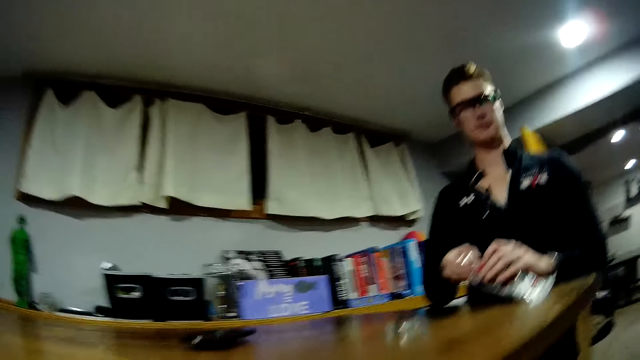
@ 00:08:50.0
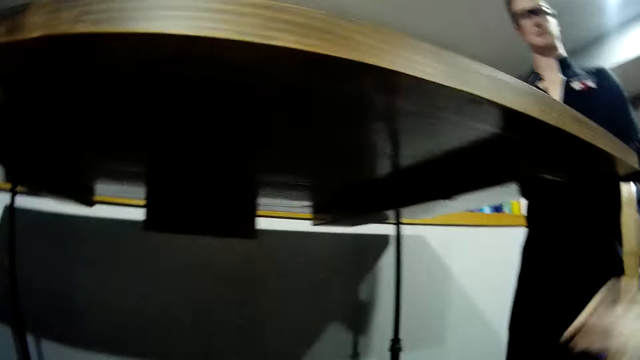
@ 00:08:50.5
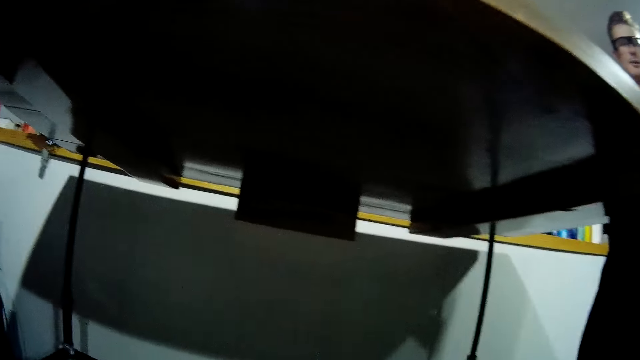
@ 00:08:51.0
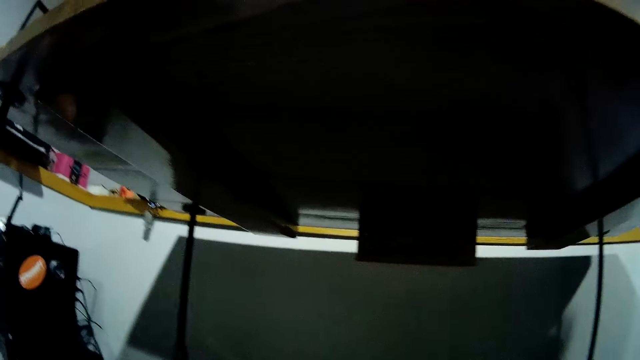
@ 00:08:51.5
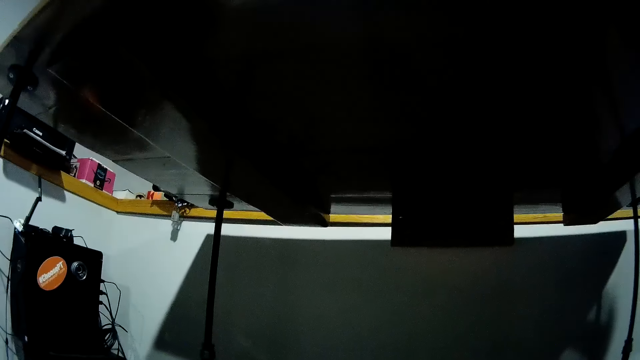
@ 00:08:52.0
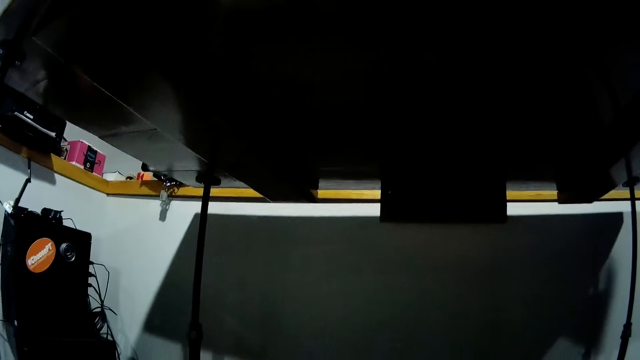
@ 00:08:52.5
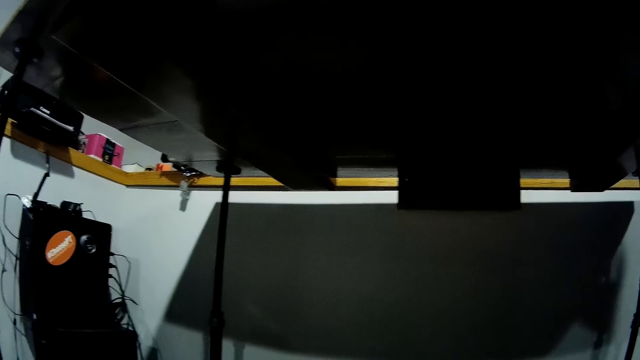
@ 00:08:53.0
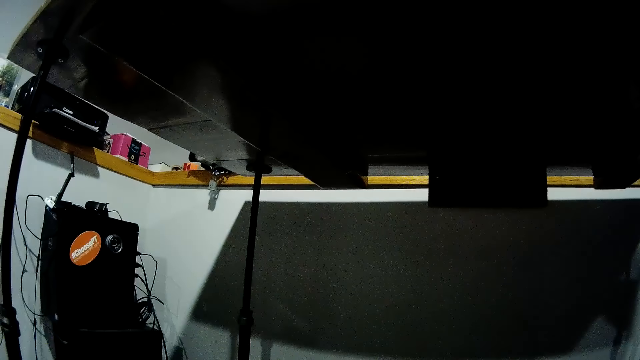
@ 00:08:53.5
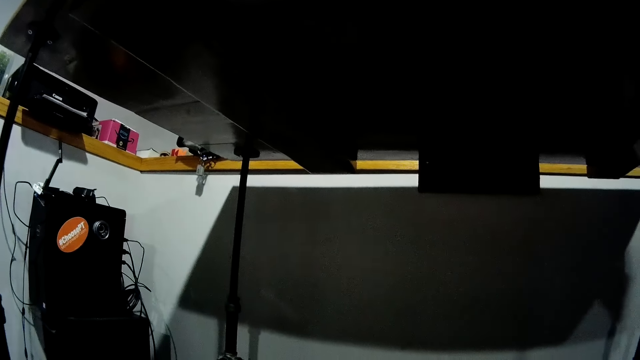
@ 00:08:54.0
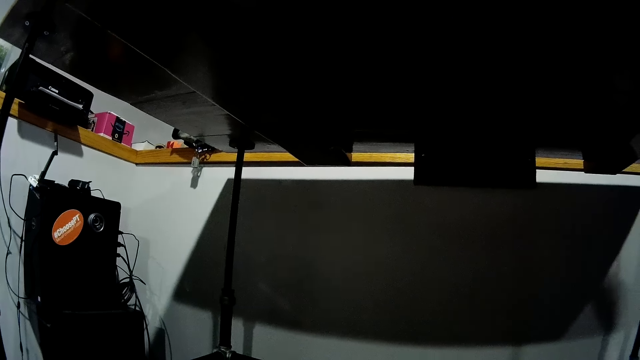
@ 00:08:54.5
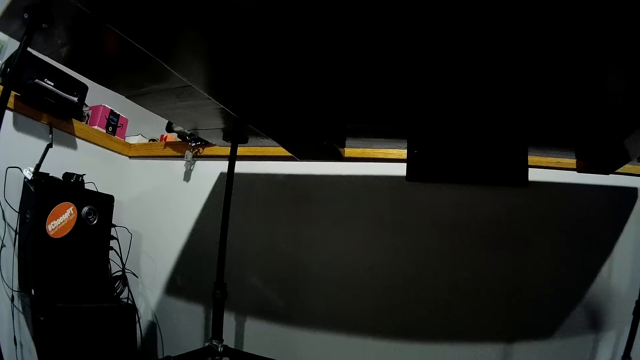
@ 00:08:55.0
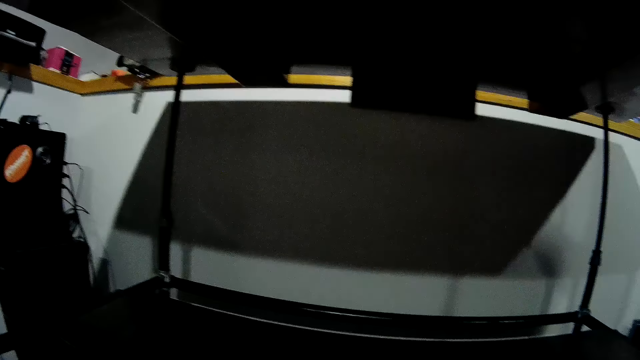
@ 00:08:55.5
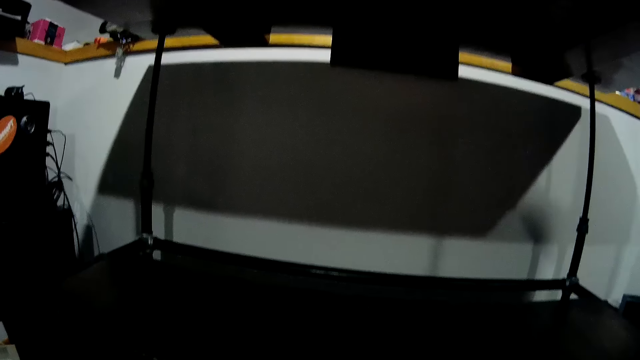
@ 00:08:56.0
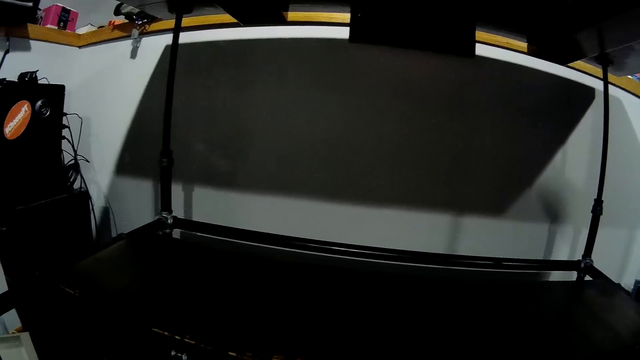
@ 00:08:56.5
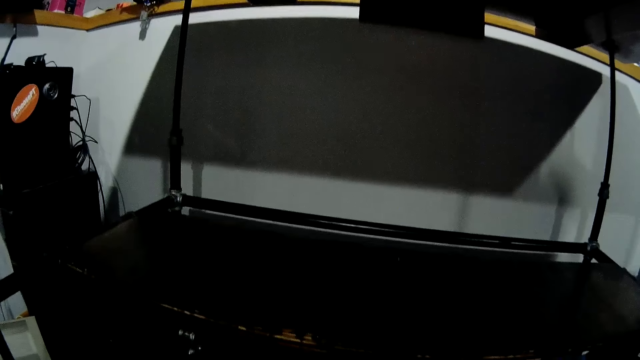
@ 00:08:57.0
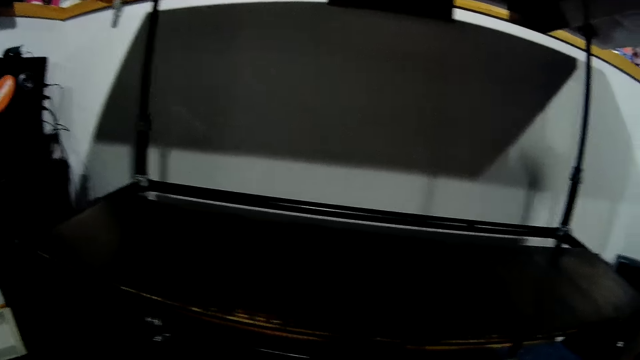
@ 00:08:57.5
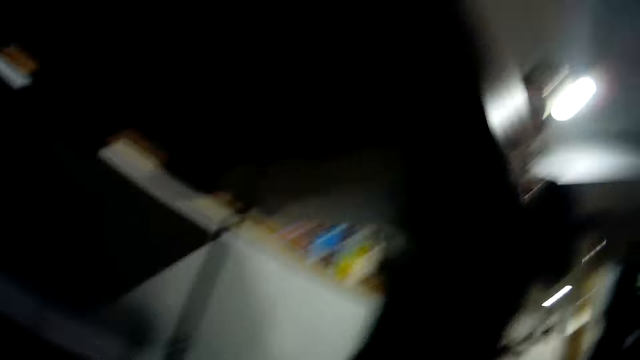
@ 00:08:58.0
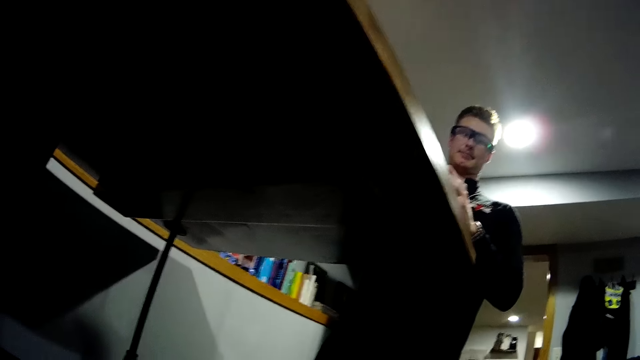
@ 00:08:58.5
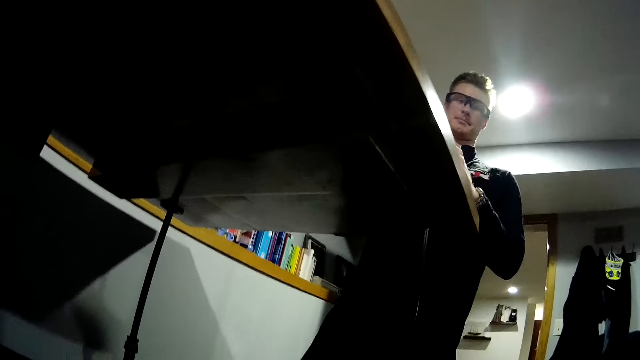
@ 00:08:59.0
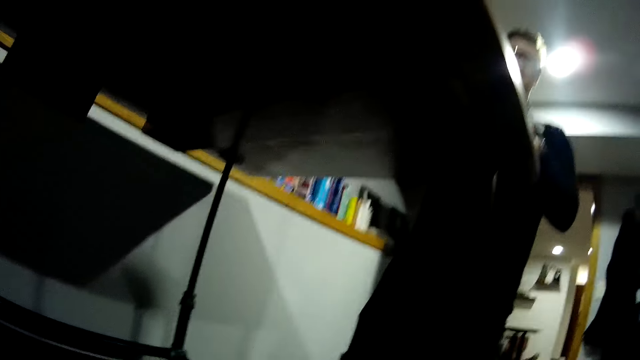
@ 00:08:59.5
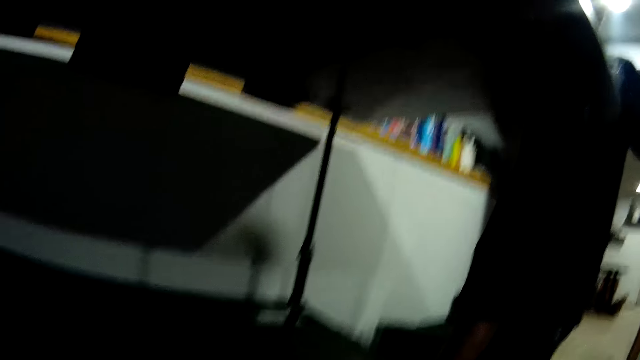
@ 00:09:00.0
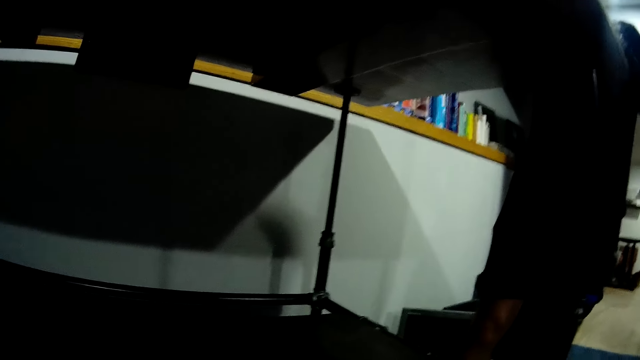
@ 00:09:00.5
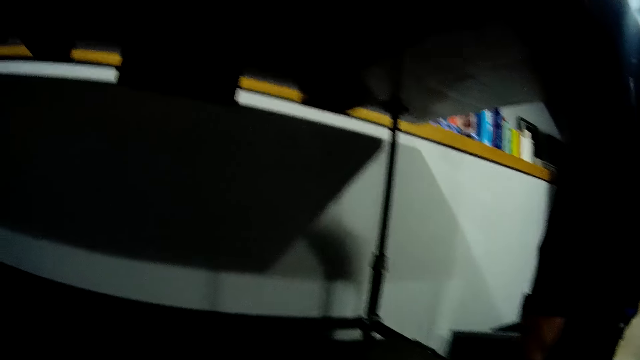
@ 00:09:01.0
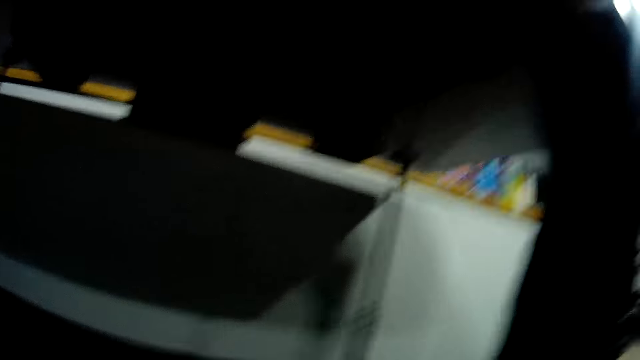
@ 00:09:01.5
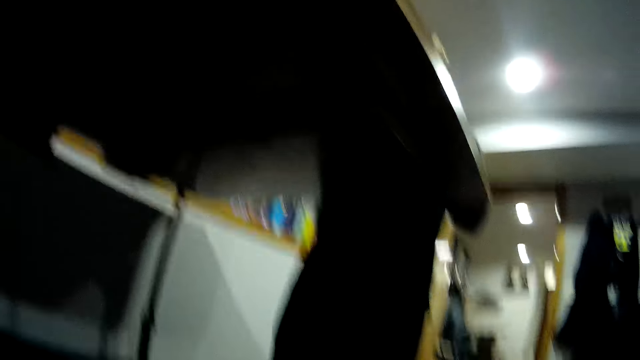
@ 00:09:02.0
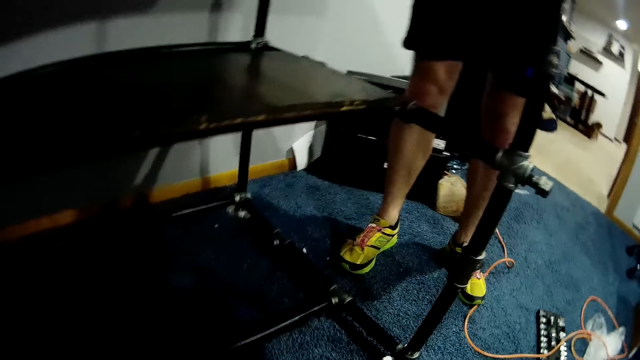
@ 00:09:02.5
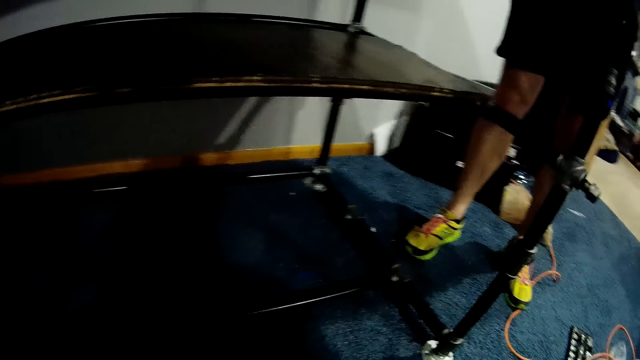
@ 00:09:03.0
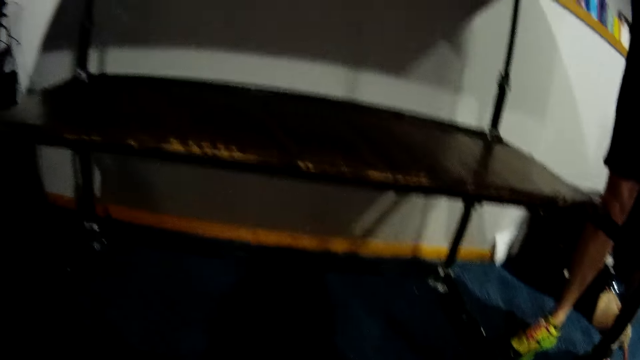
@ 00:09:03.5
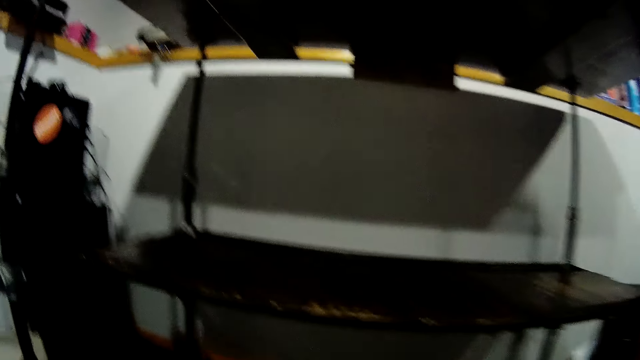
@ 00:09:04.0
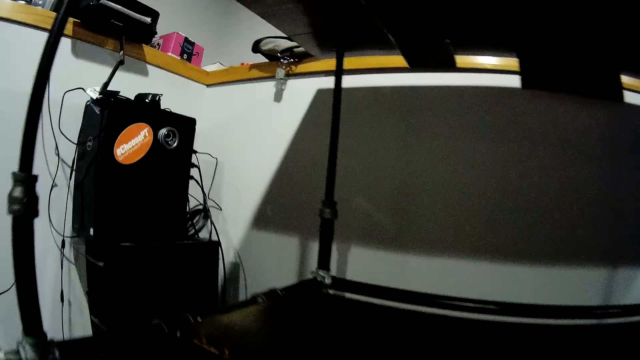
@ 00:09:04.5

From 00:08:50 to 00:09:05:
A man puts the piece of steel in the polythene bag. The camera wearer looks under the table. They interact with the man.

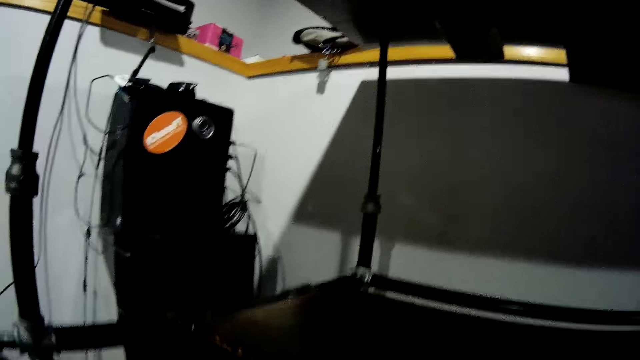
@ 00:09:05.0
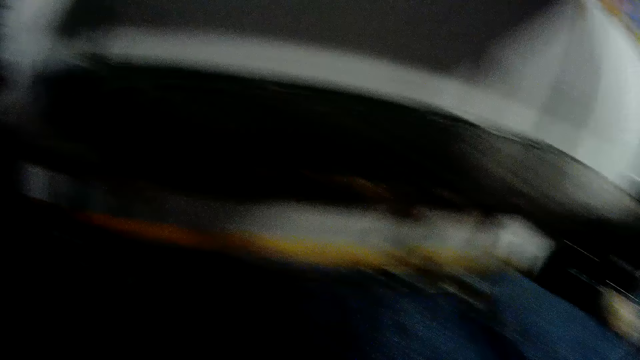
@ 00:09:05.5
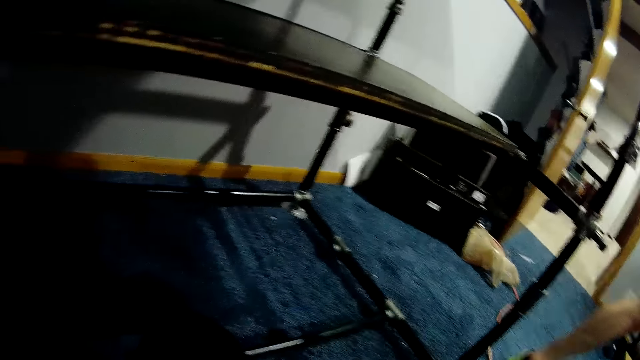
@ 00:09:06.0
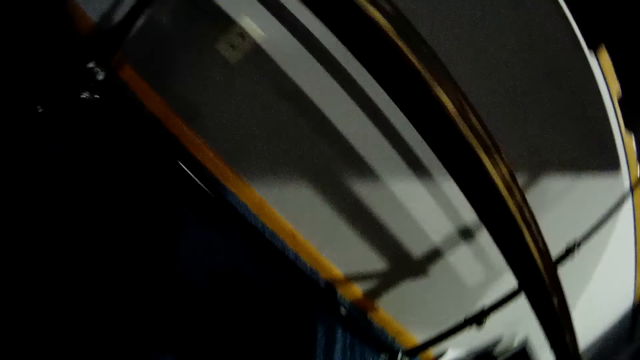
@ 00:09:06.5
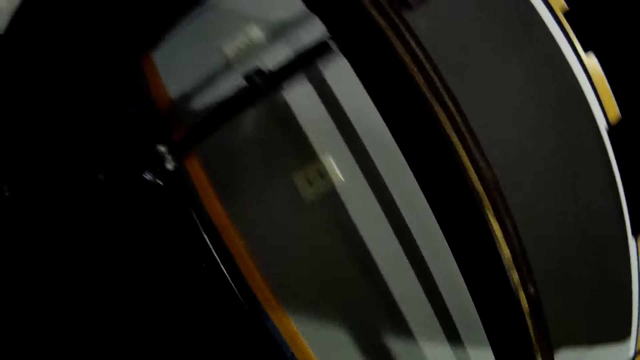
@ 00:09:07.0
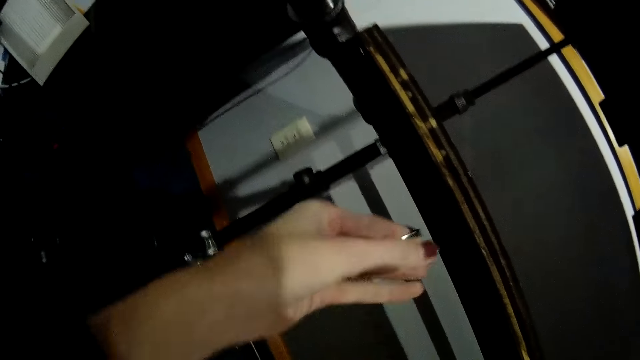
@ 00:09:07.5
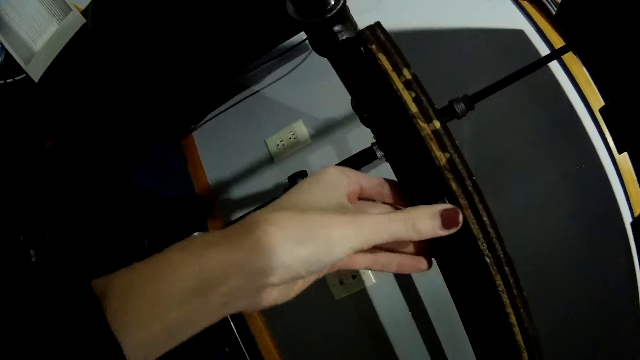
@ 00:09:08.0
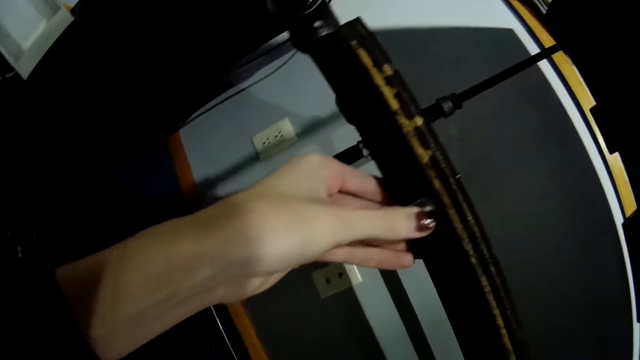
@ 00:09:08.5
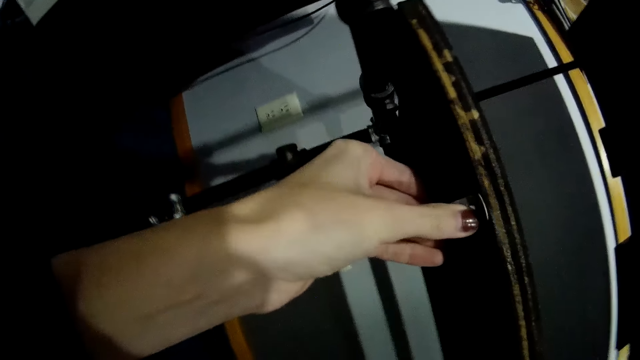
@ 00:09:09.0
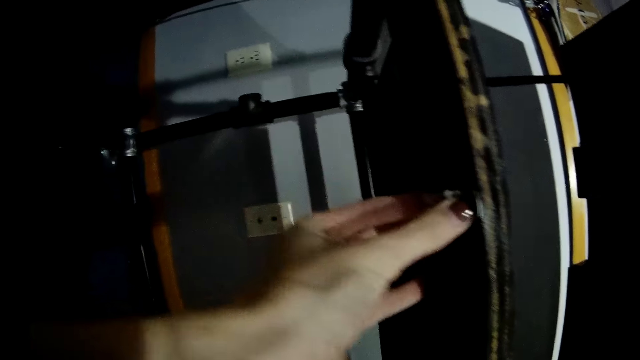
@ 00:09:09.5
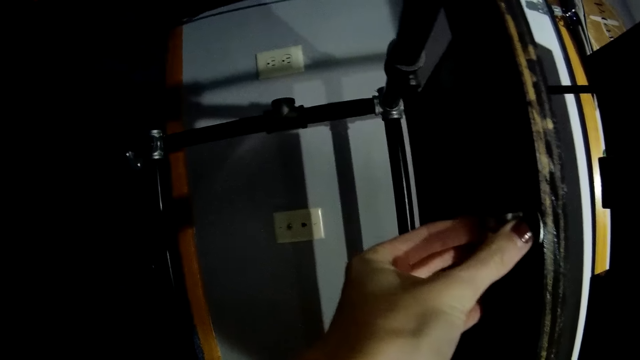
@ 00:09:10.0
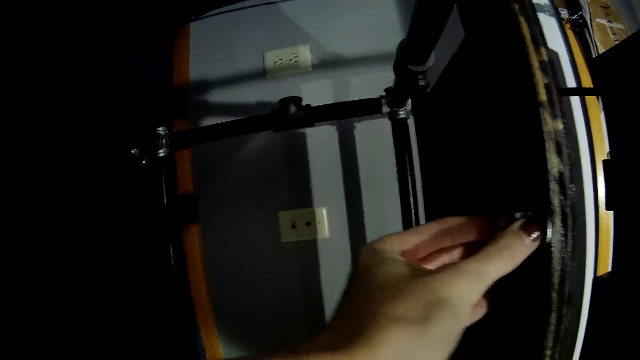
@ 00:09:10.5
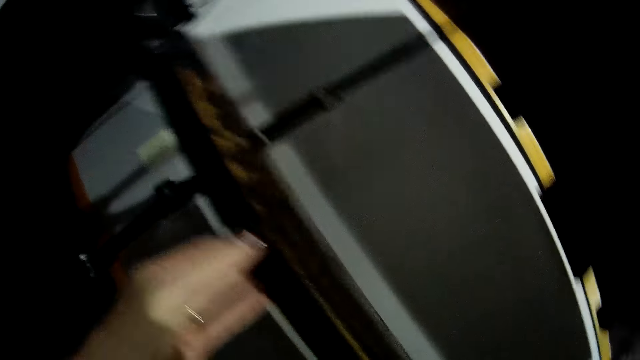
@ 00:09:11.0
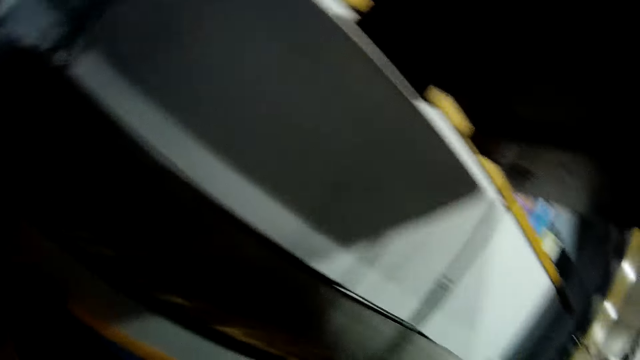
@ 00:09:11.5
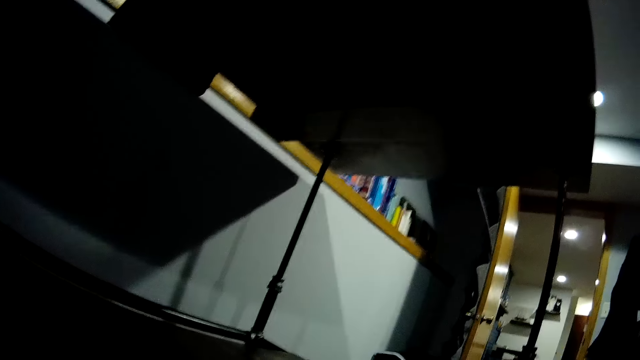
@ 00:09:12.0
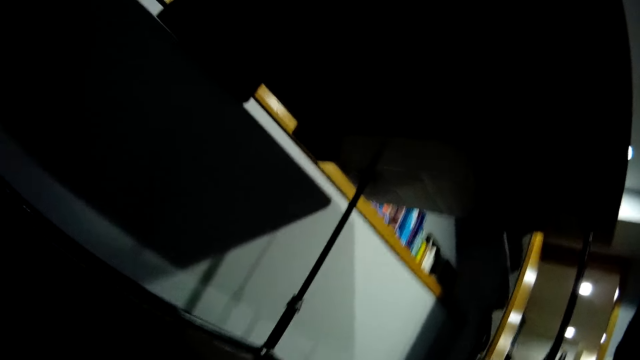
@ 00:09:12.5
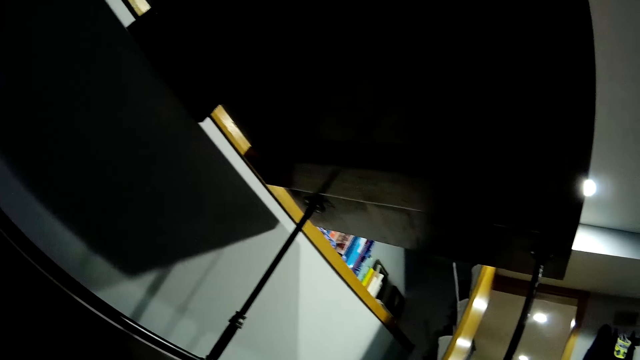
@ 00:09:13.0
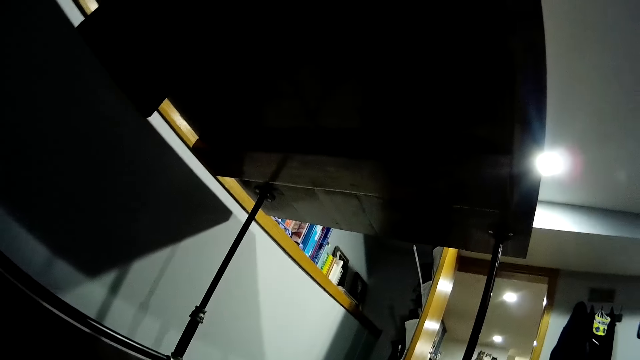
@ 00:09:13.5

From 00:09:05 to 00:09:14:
The camera wearer touches a part of the table. She holds the table with her left hand. She looks under the table.
